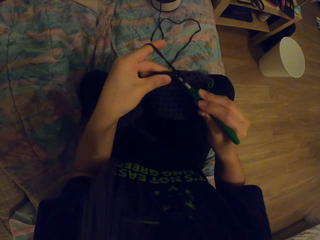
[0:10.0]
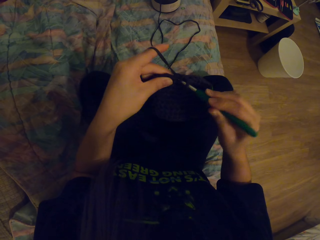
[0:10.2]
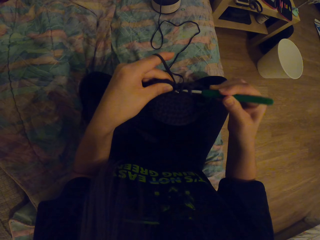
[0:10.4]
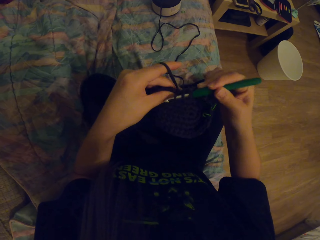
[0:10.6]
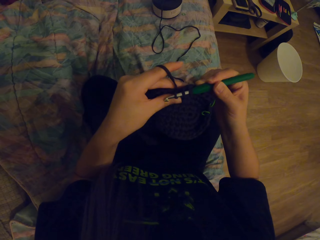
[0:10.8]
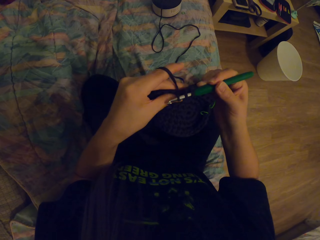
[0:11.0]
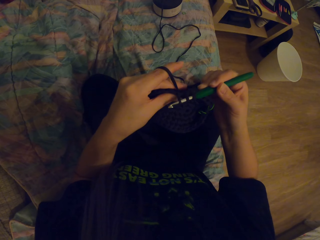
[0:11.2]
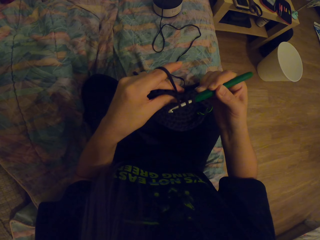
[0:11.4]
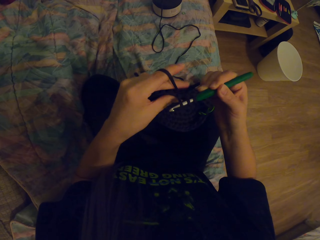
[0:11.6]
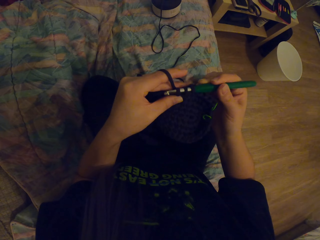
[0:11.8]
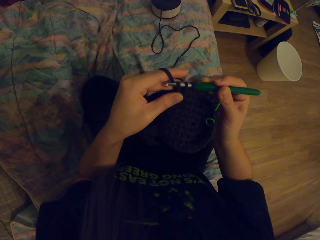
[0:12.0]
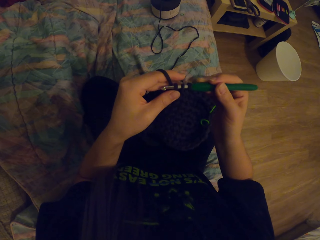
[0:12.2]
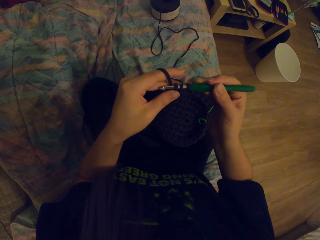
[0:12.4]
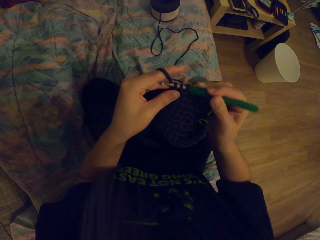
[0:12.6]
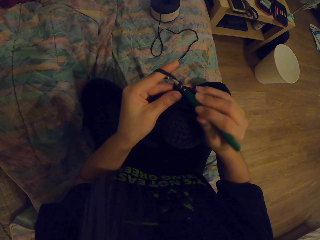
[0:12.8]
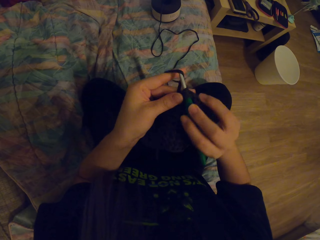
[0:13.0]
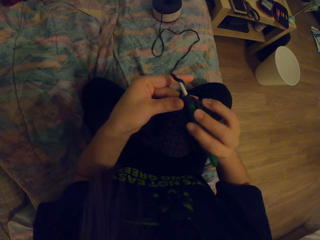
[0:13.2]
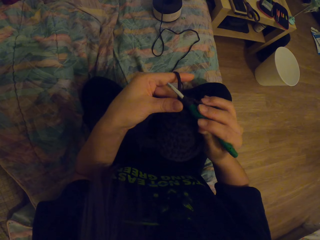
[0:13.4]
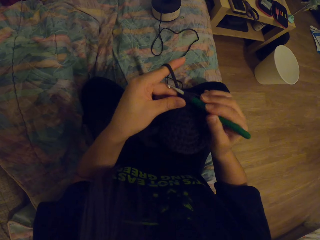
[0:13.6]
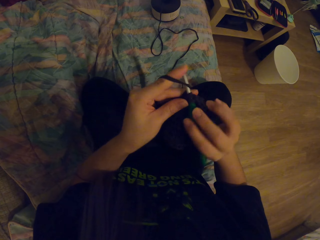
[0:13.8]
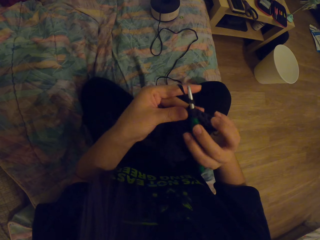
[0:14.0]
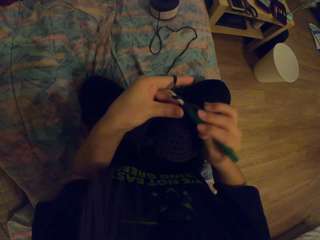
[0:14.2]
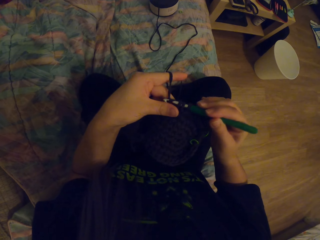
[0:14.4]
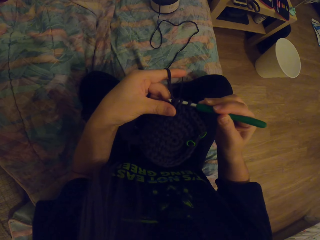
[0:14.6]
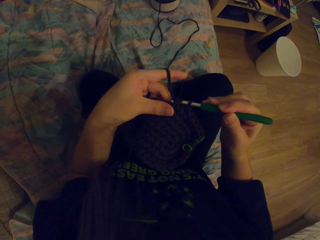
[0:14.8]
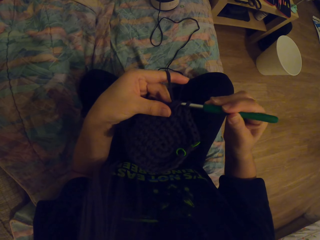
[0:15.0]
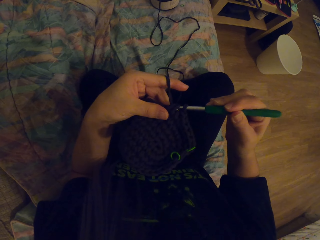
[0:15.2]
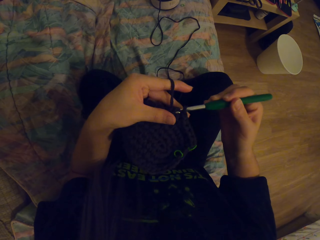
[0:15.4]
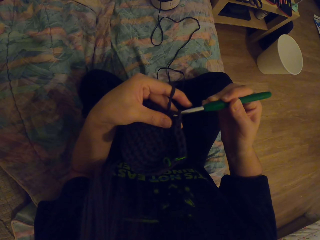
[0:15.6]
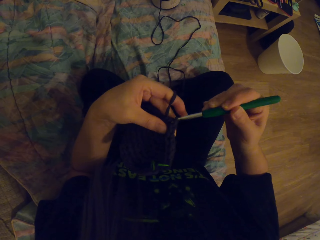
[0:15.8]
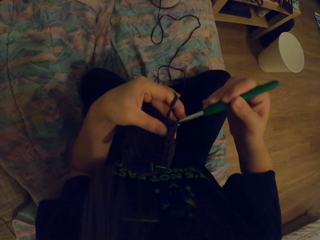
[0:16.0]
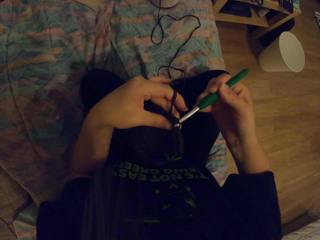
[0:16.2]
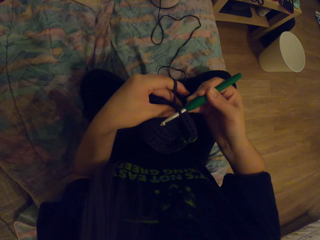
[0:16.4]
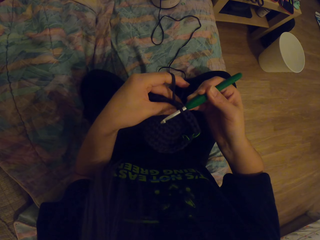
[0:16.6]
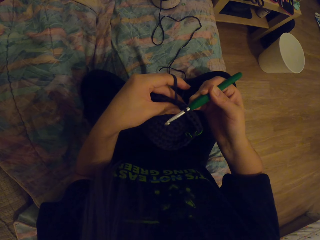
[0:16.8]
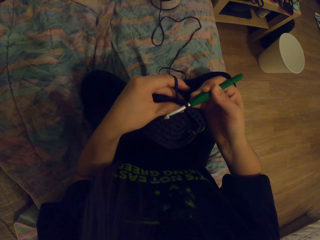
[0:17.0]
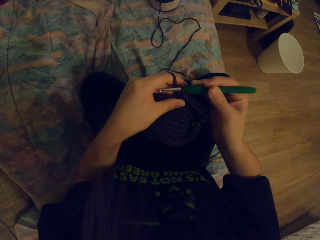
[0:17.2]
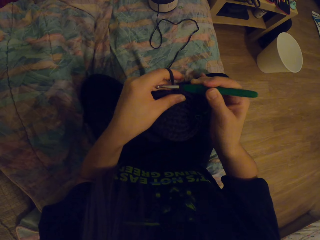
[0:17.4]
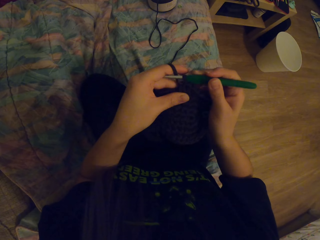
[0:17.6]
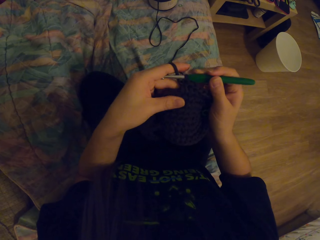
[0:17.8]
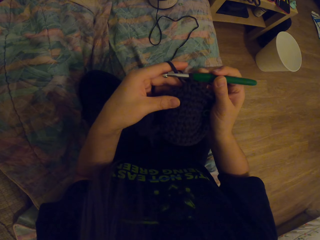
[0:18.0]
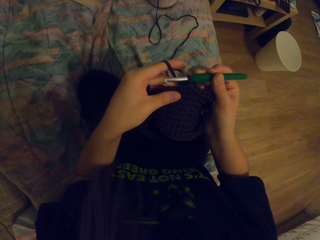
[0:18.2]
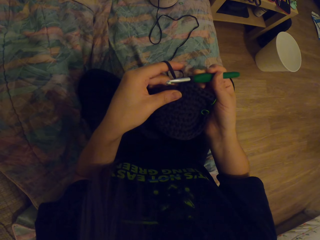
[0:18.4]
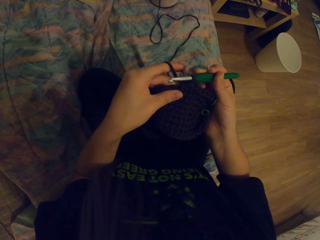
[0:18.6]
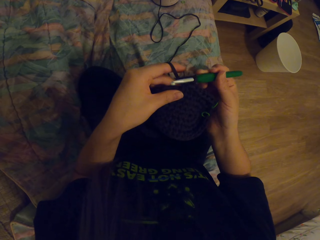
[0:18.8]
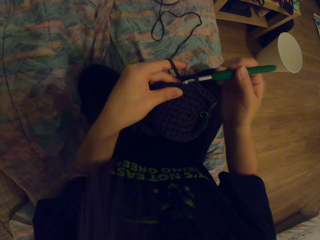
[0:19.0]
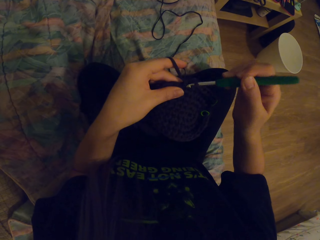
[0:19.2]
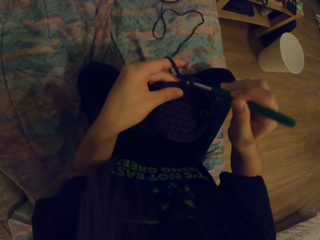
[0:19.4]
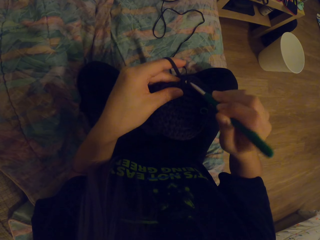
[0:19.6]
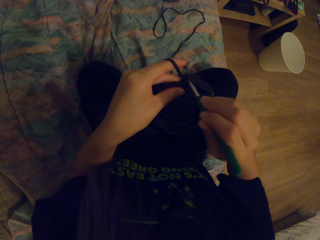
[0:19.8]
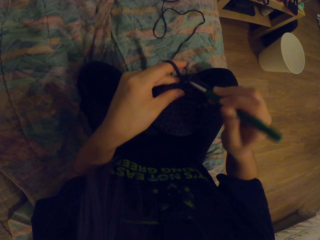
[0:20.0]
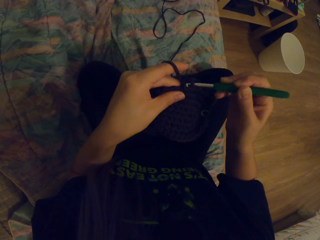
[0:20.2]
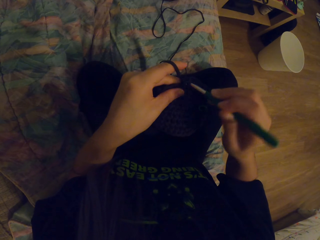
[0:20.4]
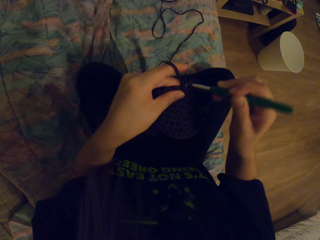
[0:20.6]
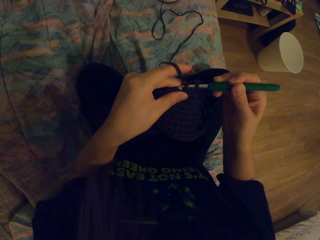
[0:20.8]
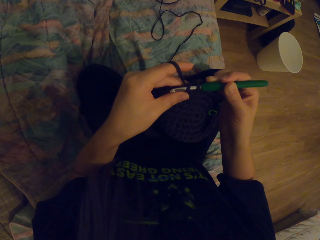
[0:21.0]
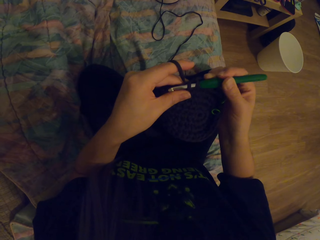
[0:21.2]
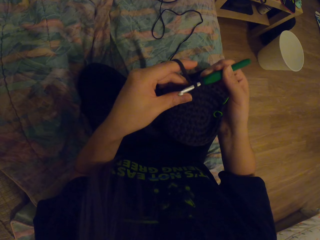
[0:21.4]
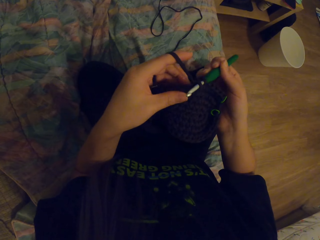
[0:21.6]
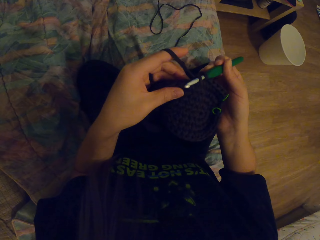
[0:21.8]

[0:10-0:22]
The camera wearer pulls the yarn with the hook. They crochet a garment using the yarn and the hook.

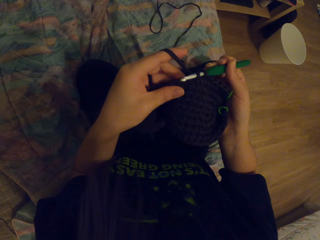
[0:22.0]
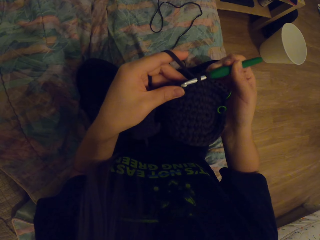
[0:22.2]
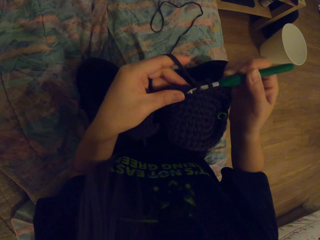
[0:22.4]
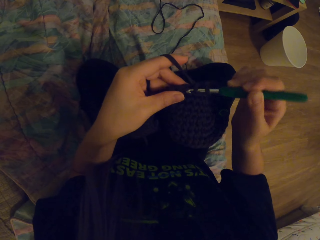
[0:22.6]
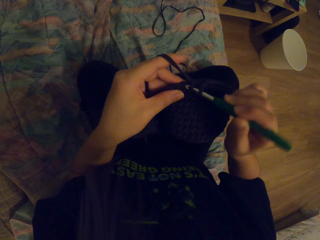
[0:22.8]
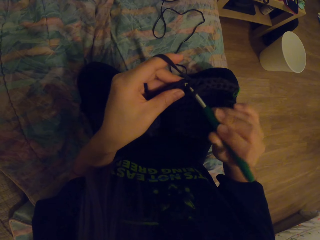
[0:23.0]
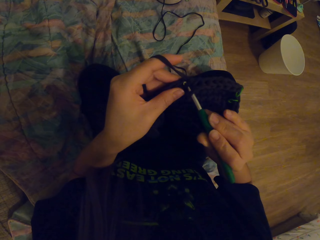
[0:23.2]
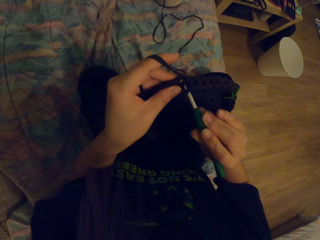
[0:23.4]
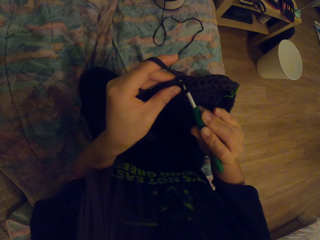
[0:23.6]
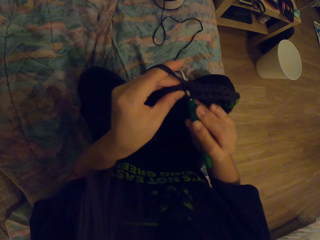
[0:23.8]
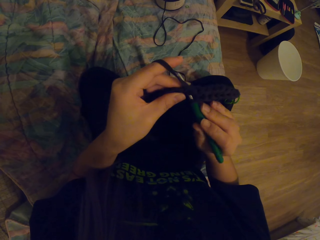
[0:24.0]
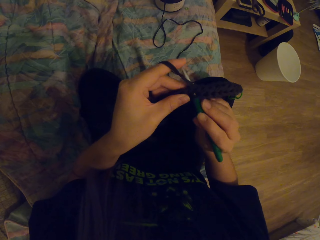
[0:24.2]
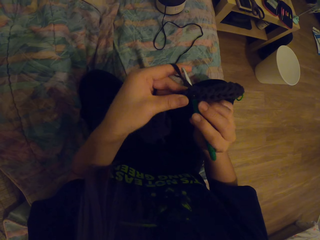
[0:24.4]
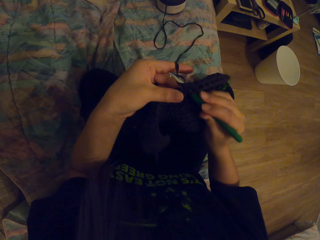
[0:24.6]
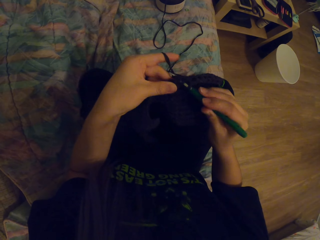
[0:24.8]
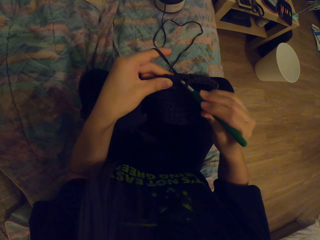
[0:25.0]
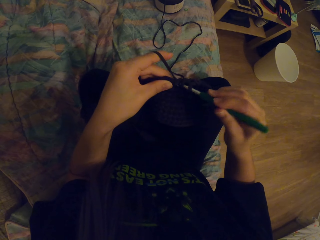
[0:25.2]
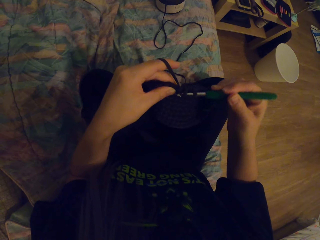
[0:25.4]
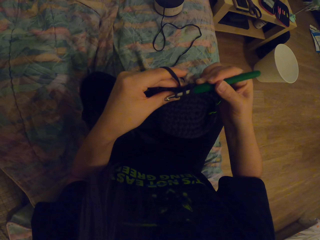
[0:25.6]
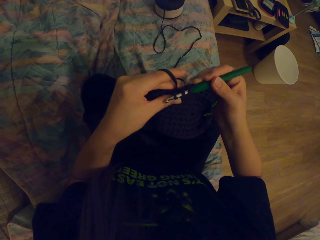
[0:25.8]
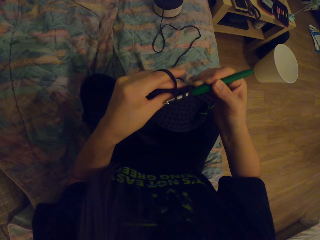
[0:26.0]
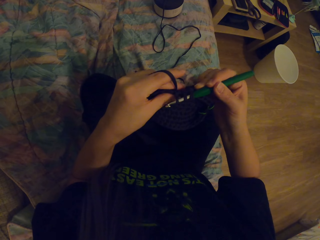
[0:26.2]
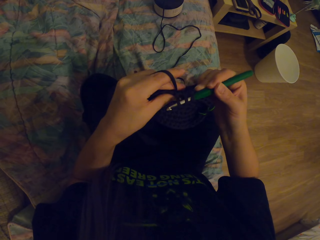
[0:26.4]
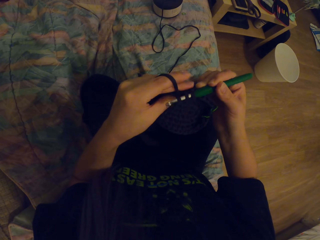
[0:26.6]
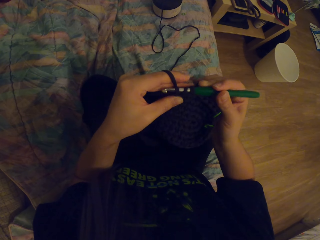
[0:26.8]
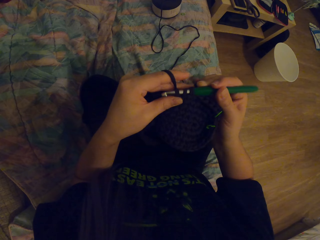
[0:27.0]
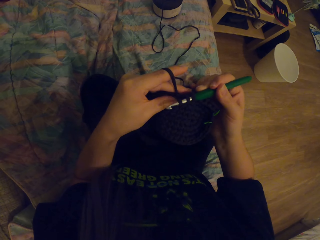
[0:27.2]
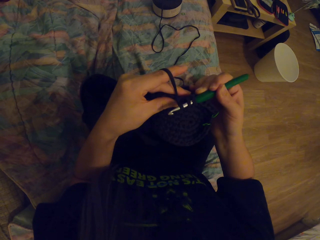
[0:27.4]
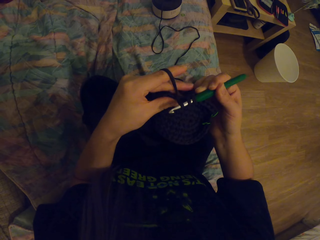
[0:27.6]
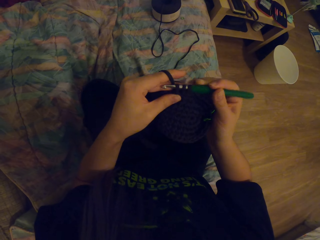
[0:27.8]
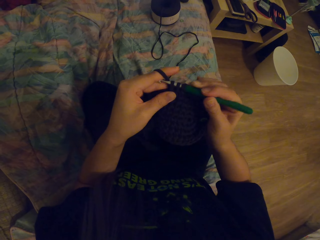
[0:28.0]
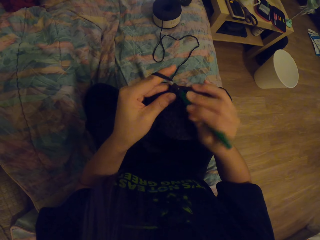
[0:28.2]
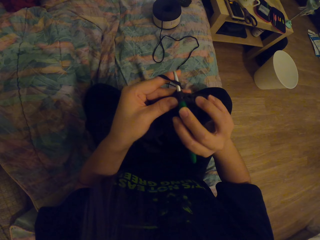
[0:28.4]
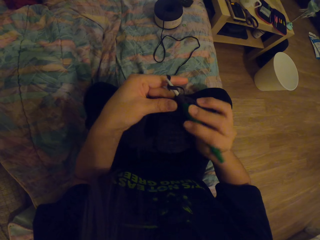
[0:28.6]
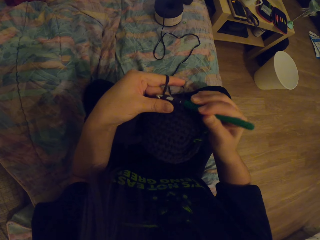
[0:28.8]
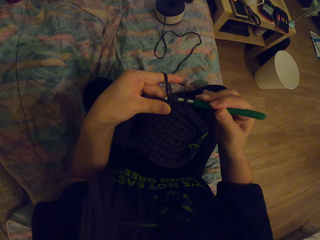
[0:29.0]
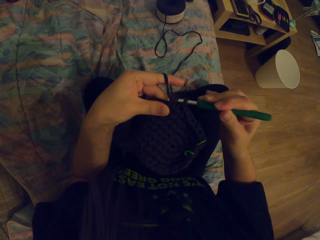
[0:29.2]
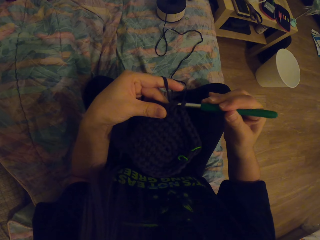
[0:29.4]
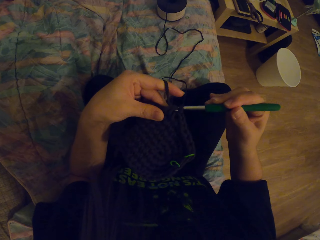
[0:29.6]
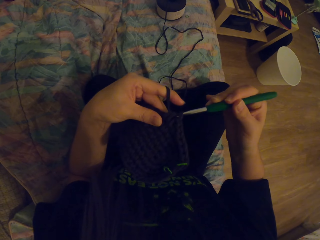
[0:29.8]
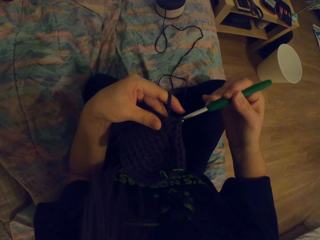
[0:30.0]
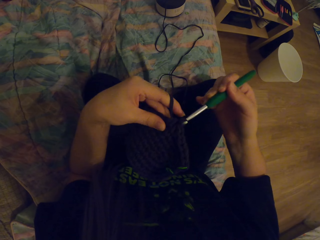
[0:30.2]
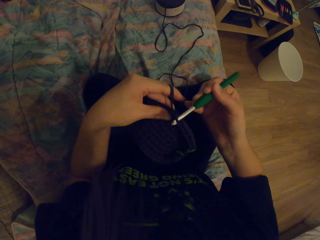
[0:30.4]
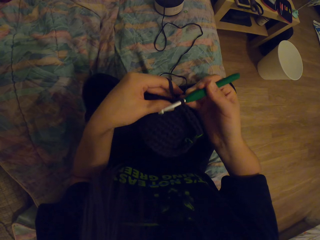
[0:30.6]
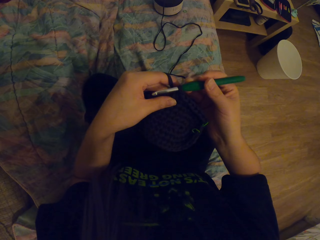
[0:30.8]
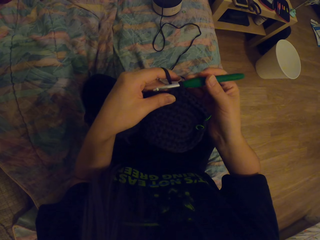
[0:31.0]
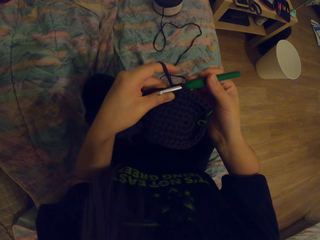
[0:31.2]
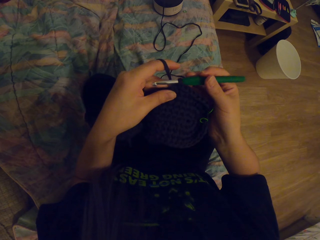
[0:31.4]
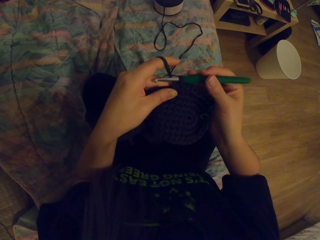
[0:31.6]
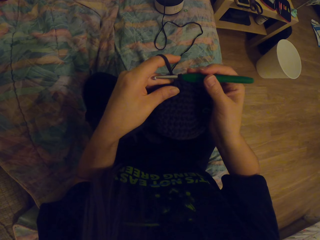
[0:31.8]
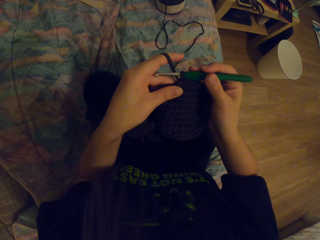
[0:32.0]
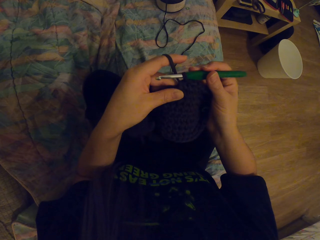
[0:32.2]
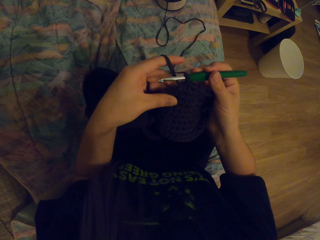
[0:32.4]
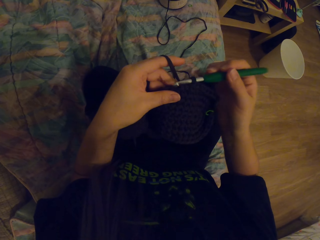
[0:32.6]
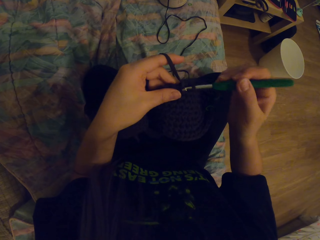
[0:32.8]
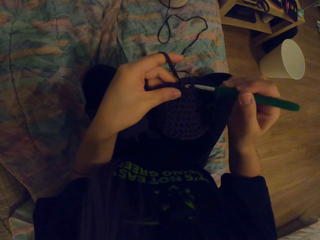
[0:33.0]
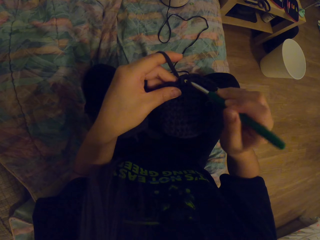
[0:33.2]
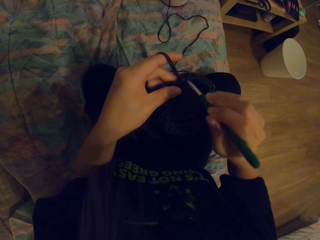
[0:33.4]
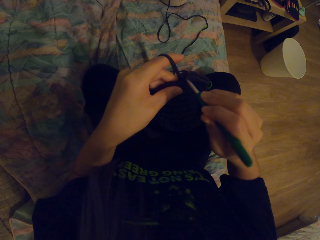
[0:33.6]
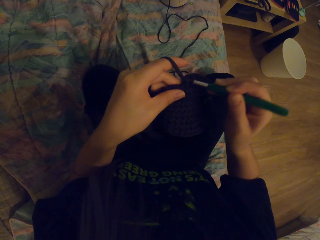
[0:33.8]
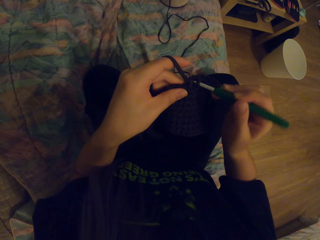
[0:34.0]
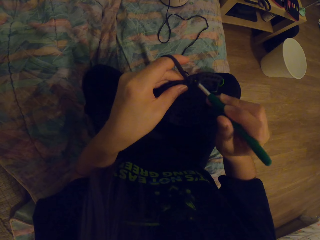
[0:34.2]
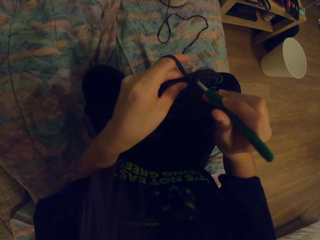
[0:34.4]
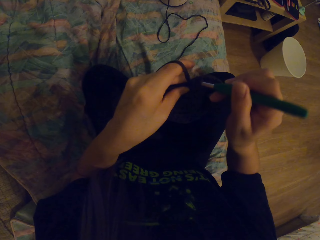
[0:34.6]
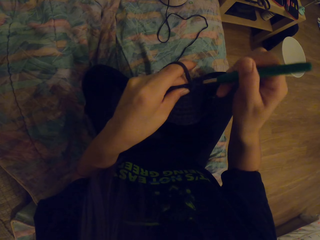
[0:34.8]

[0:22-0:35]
The camera wearer pulls the yarn with the hook. They crochet a garment using the yarn and the hook.
